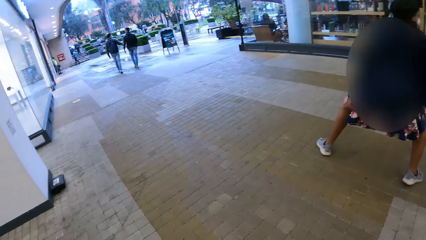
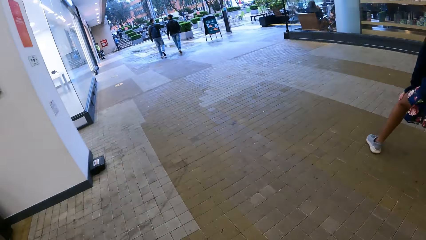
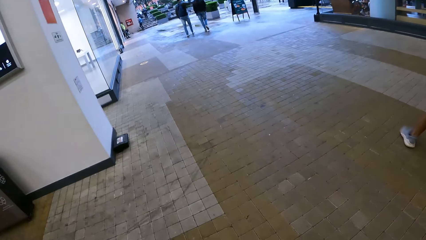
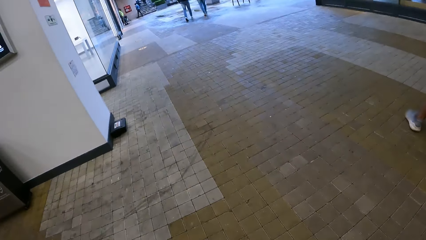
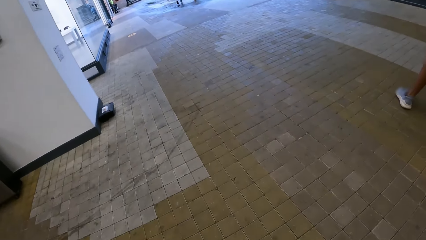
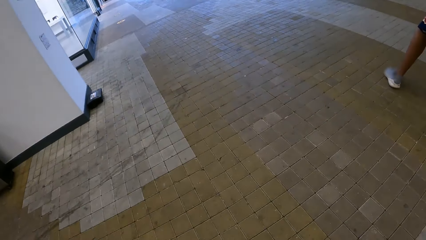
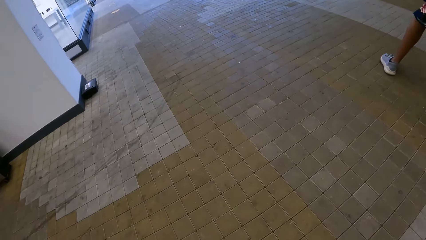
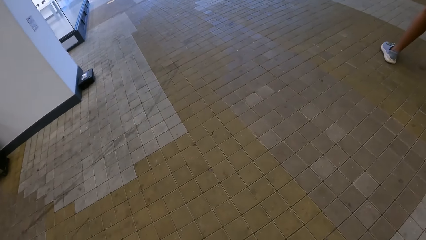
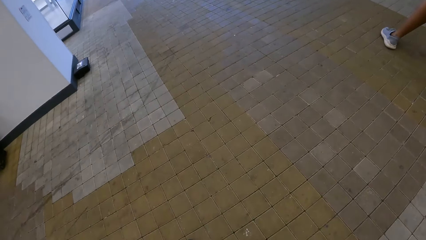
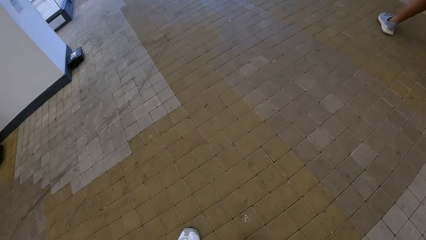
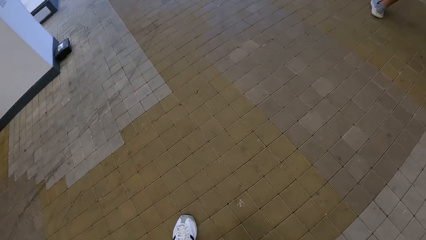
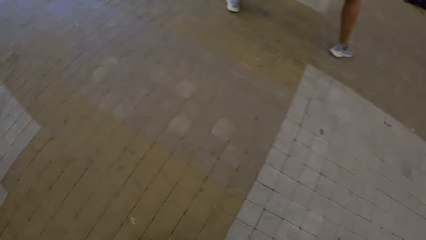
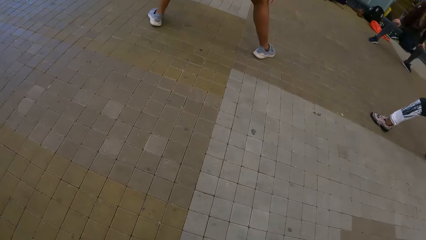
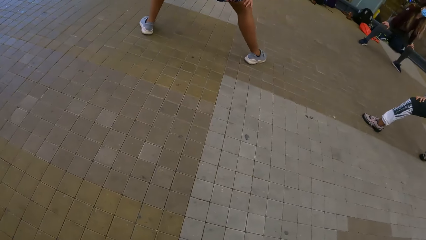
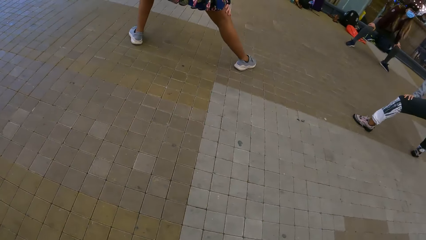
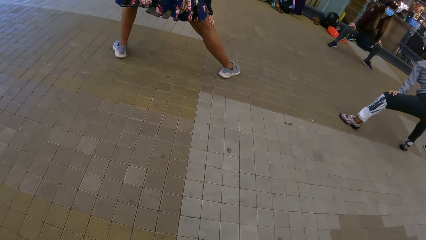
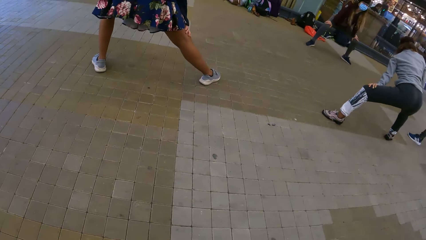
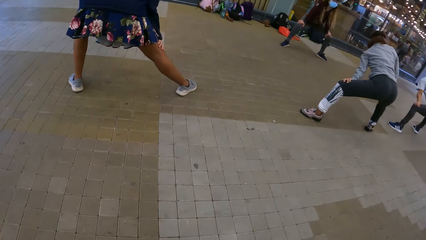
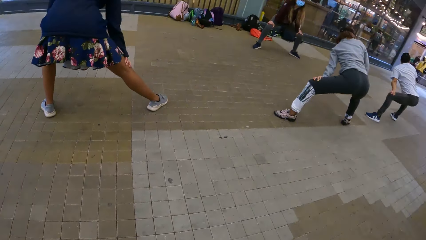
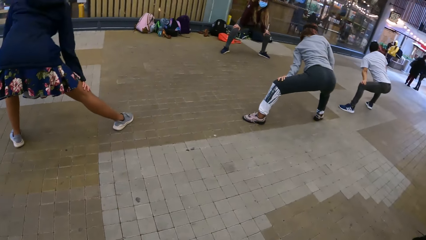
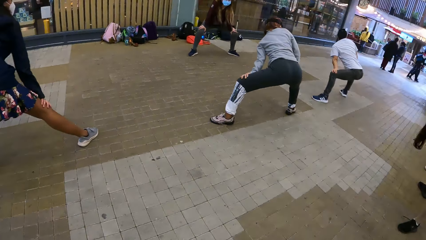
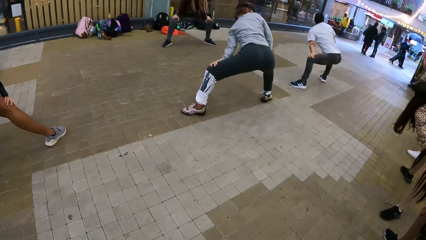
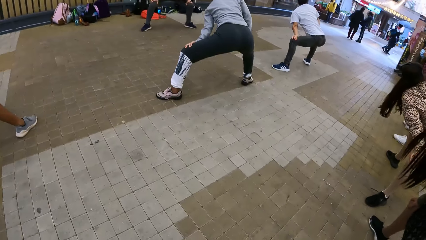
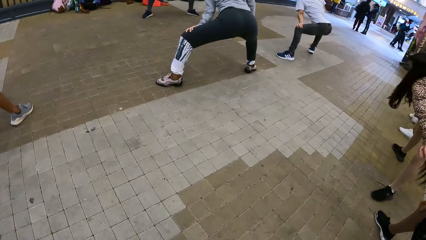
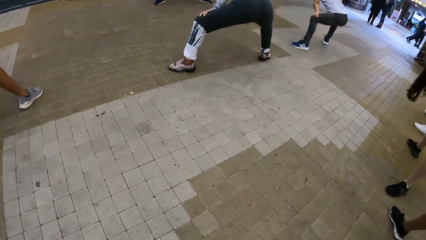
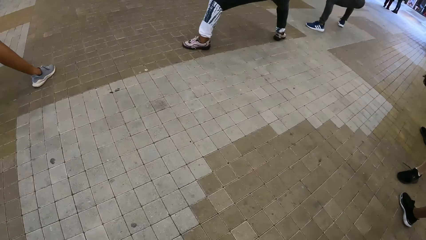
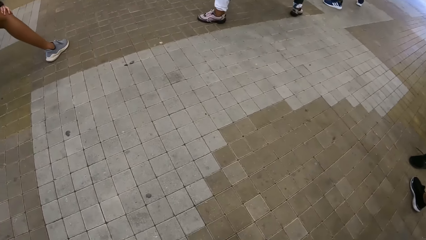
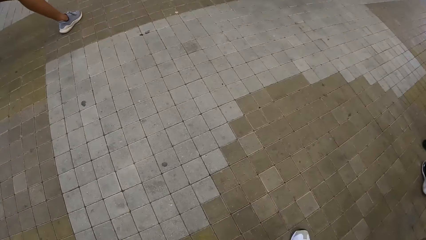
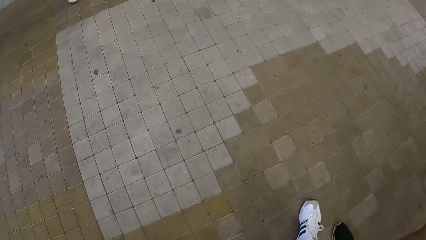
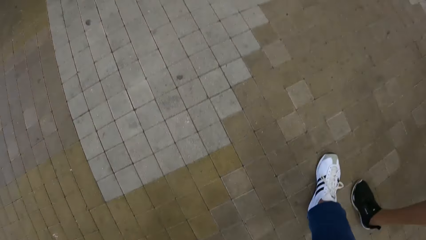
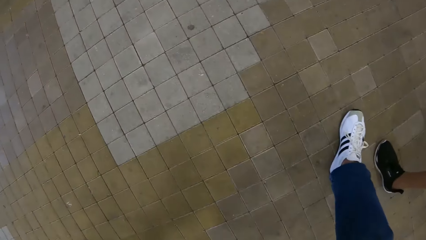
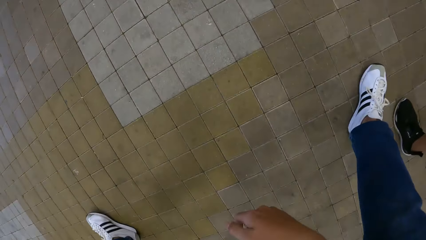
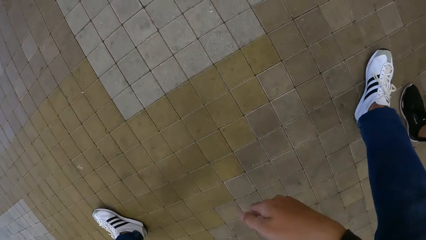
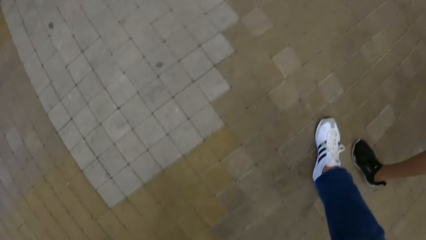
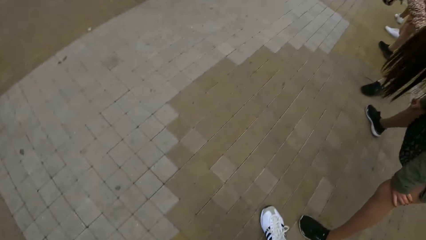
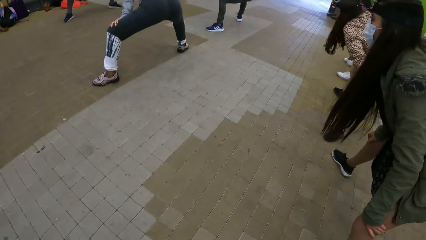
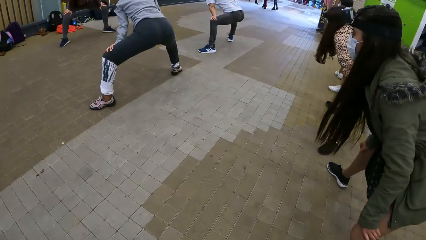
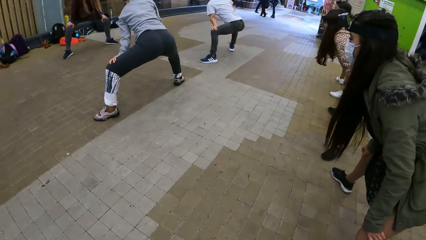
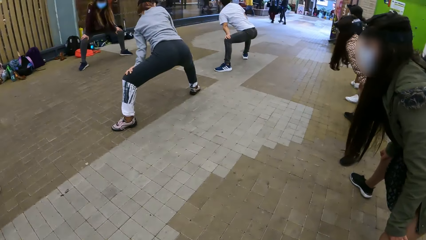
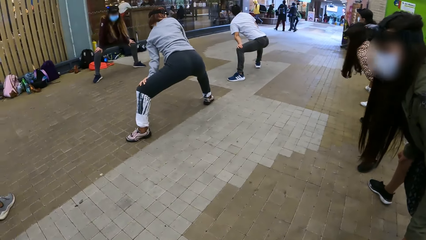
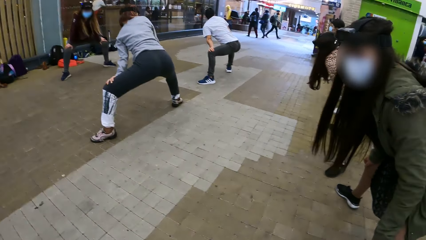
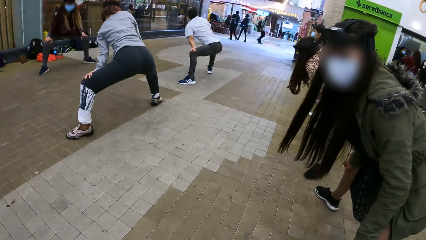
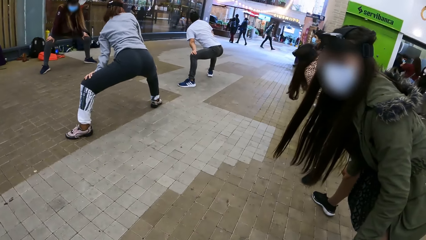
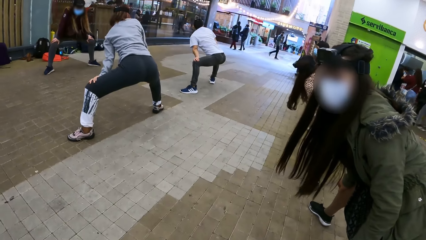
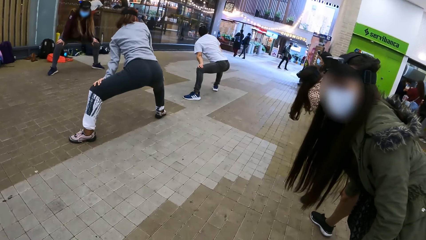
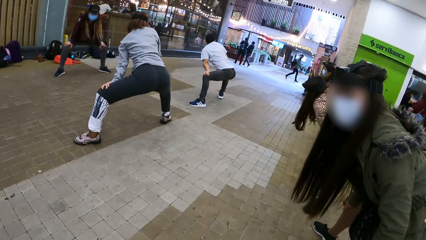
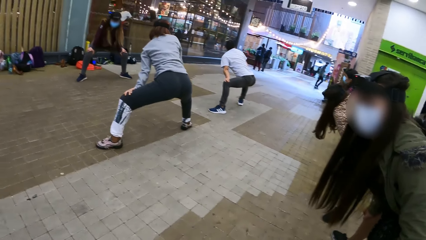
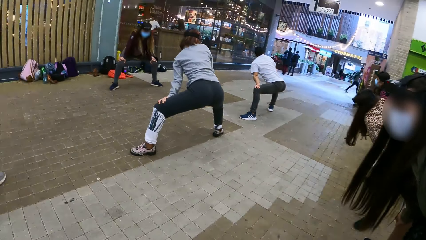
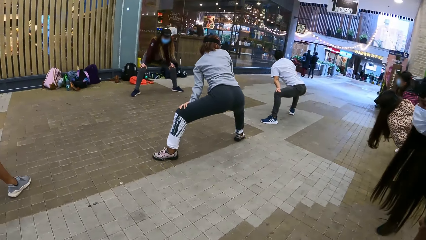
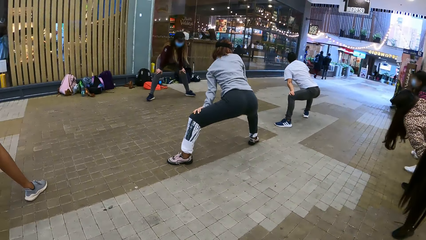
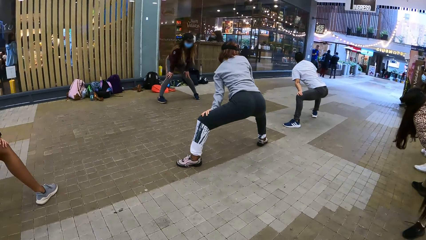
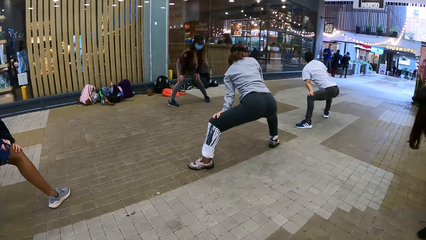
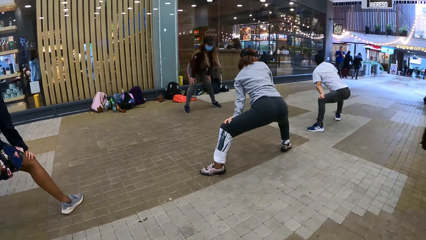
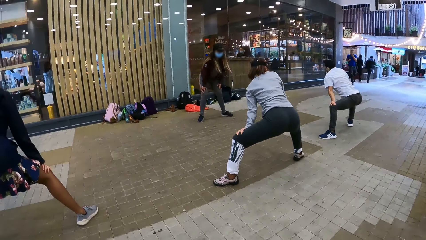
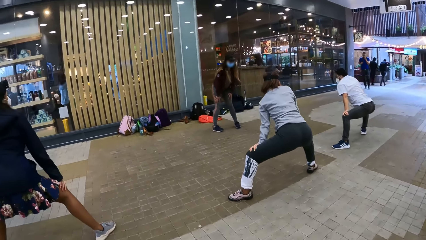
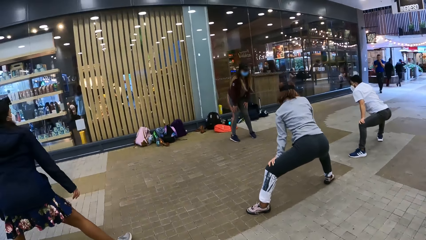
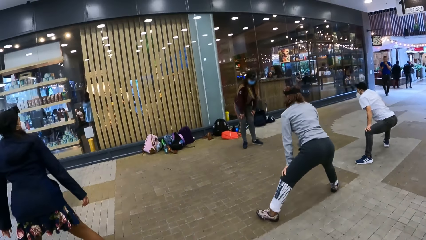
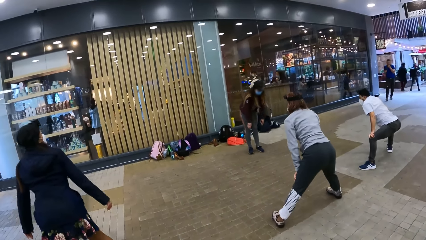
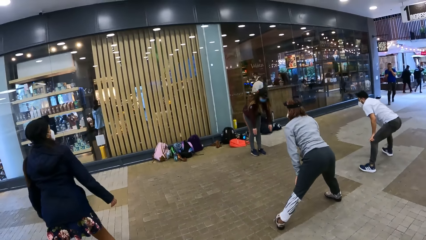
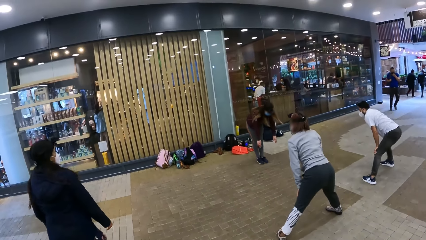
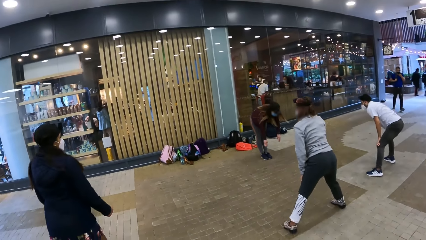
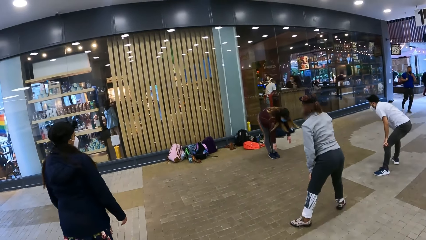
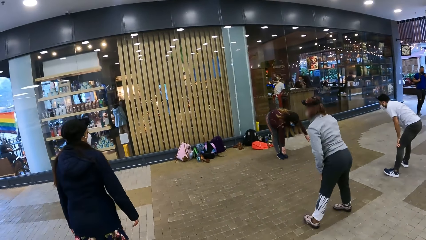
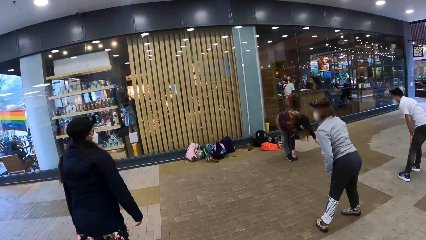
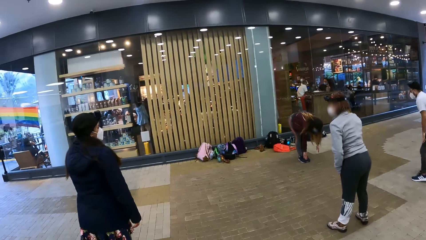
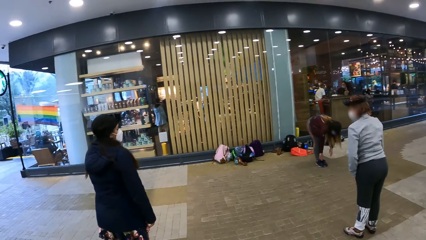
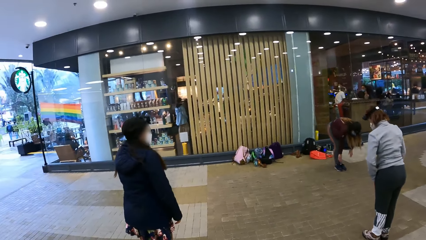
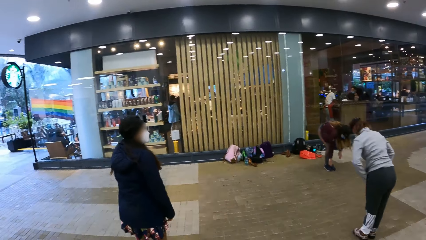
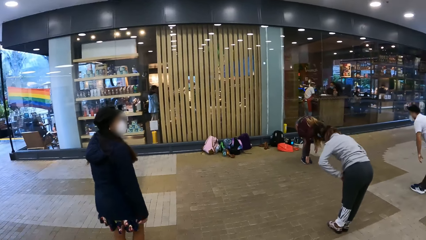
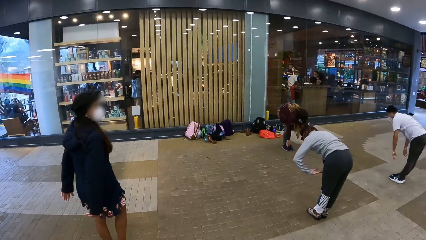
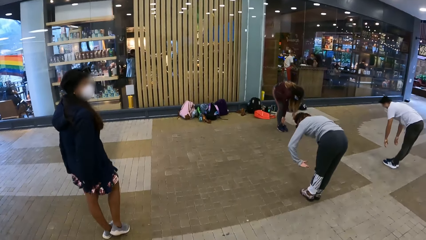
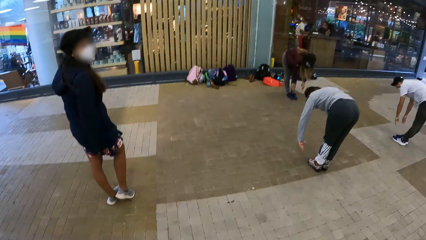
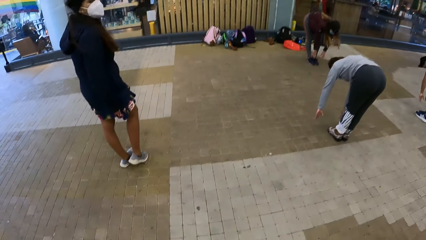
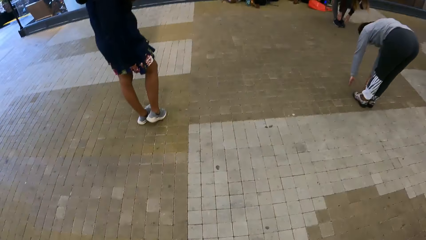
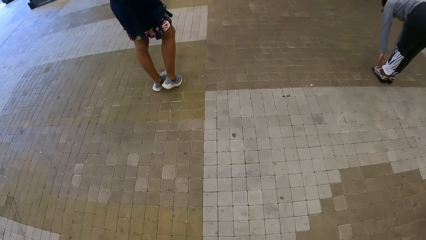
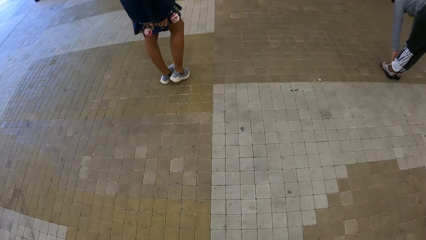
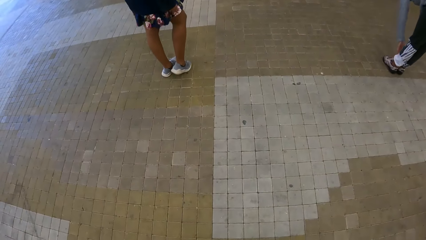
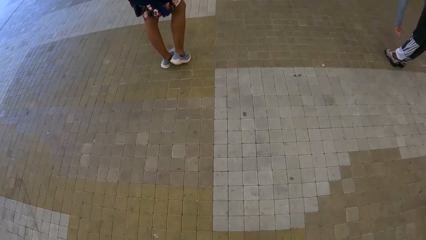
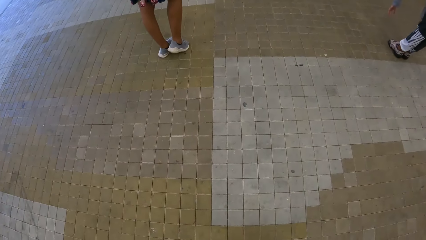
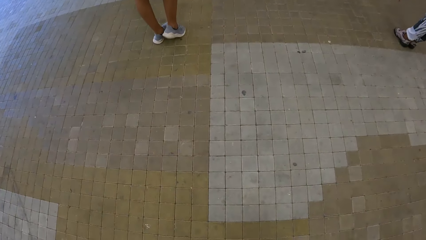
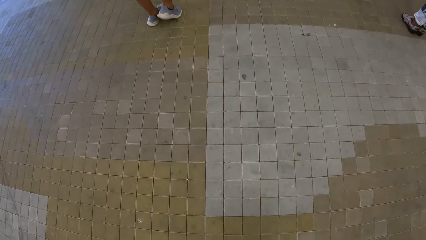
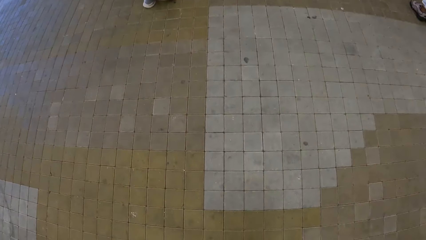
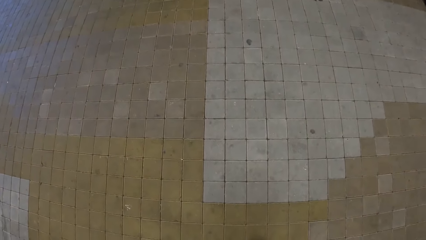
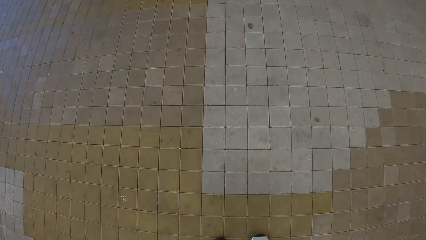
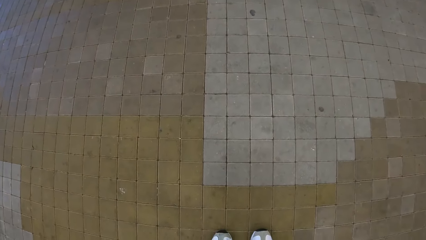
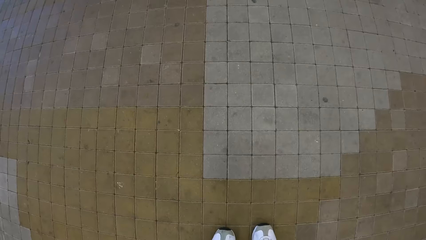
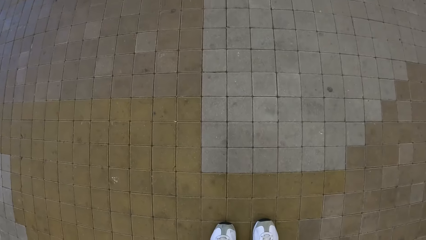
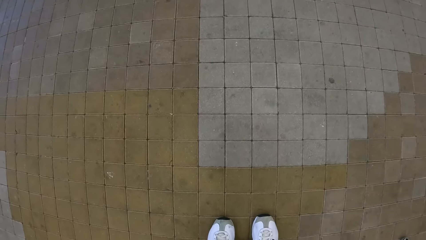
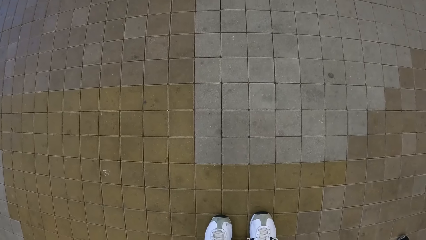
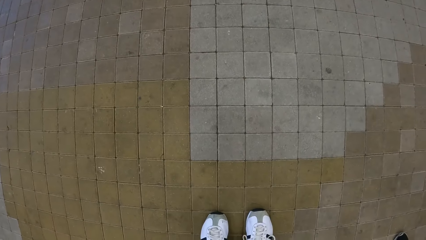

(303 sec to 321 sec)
The camera wearer looks down. They look sideways. They look in front.
